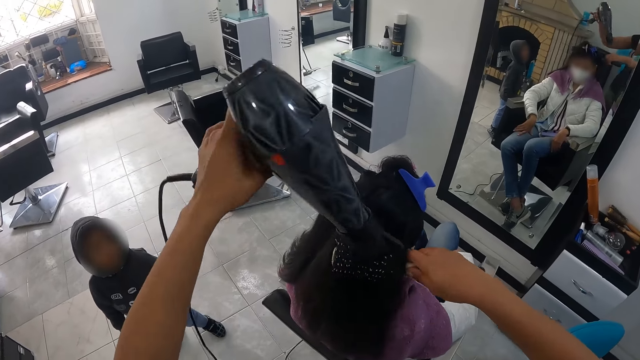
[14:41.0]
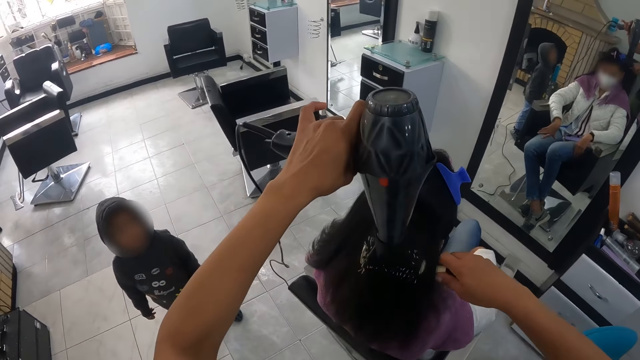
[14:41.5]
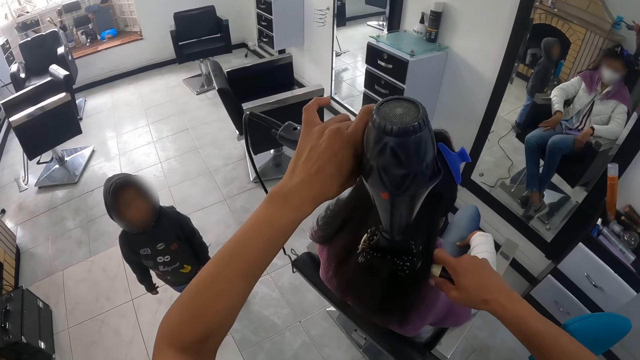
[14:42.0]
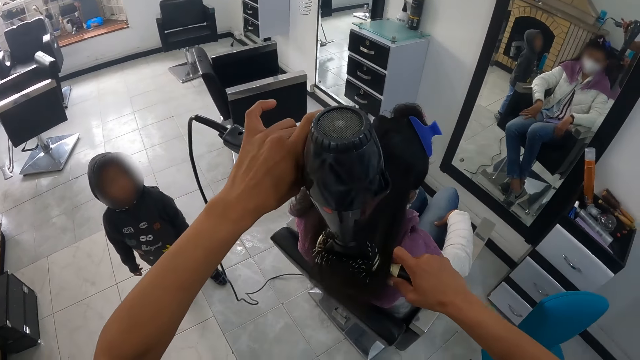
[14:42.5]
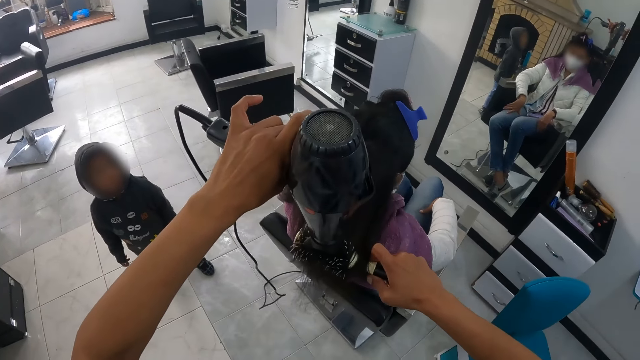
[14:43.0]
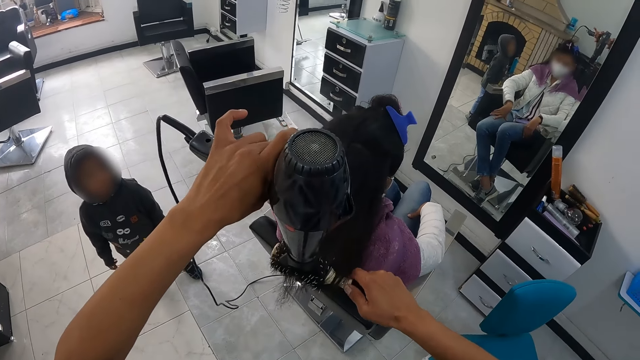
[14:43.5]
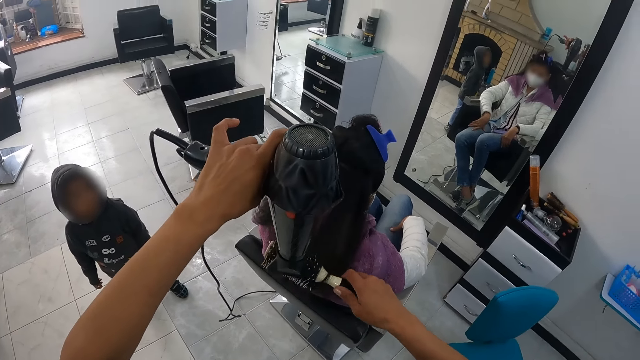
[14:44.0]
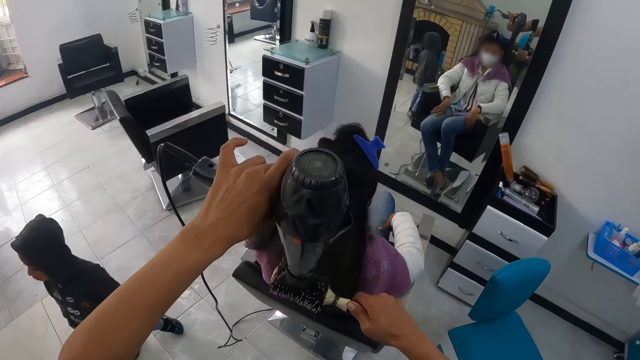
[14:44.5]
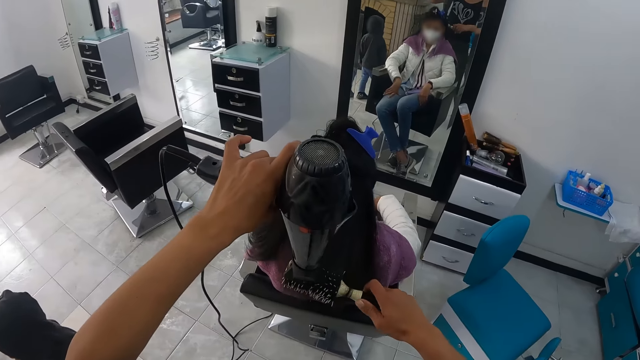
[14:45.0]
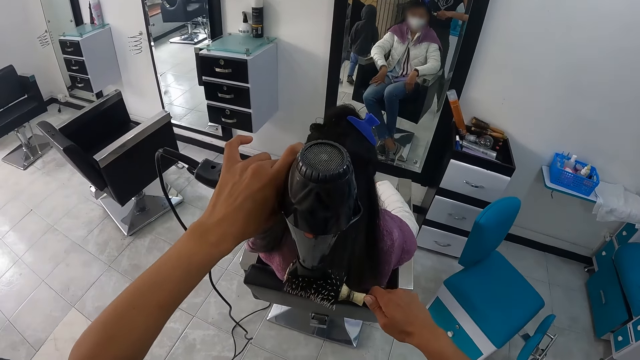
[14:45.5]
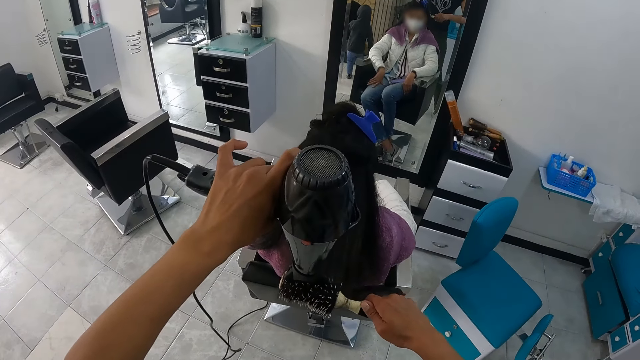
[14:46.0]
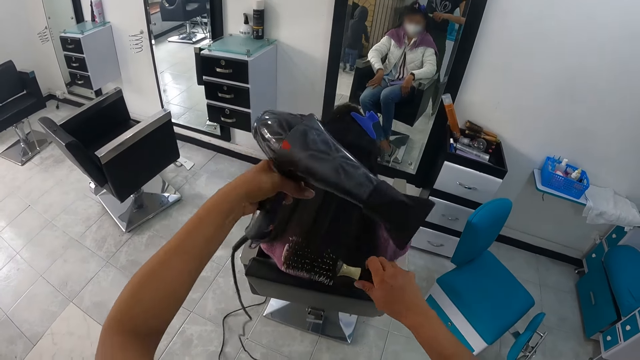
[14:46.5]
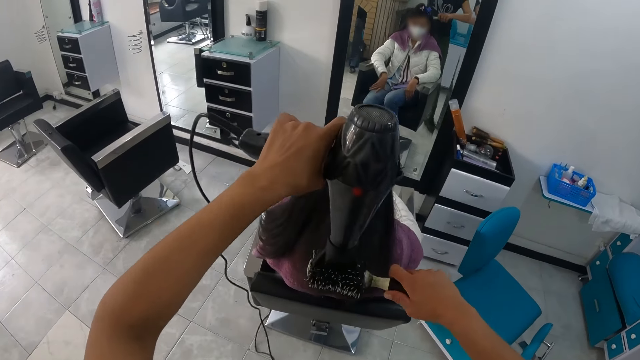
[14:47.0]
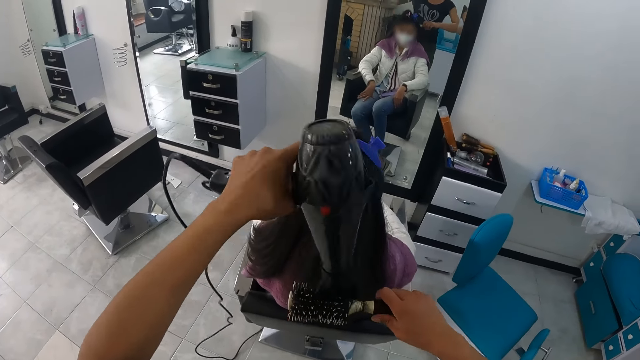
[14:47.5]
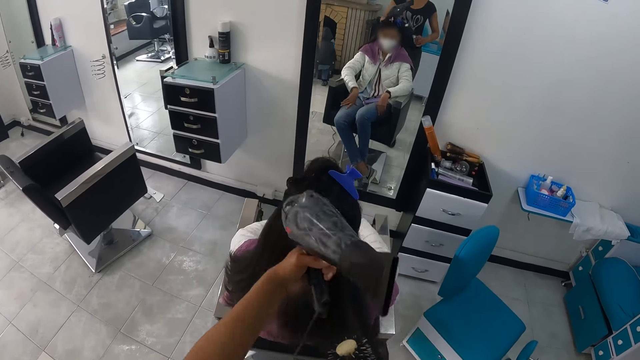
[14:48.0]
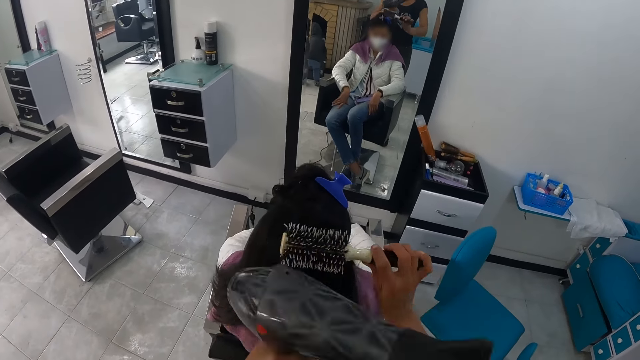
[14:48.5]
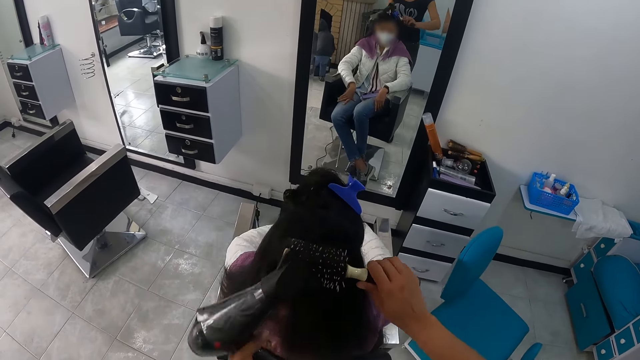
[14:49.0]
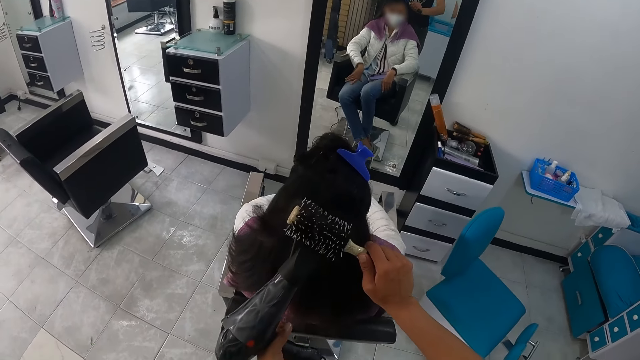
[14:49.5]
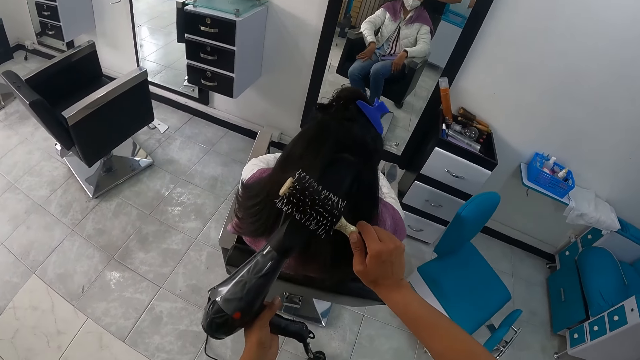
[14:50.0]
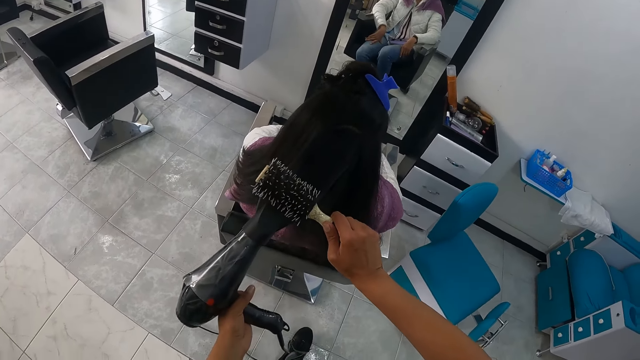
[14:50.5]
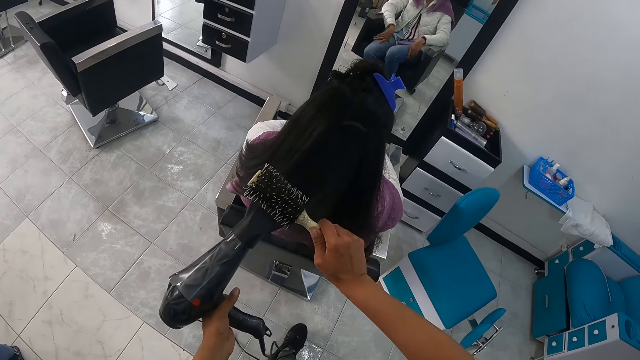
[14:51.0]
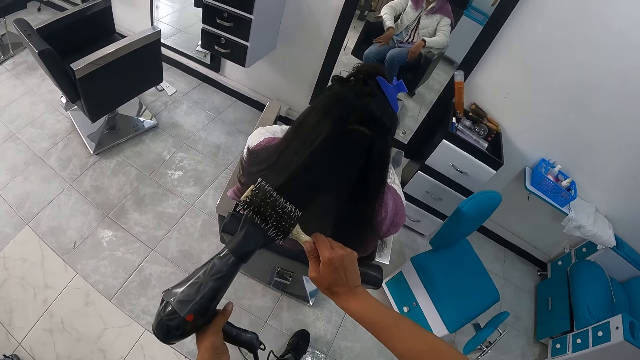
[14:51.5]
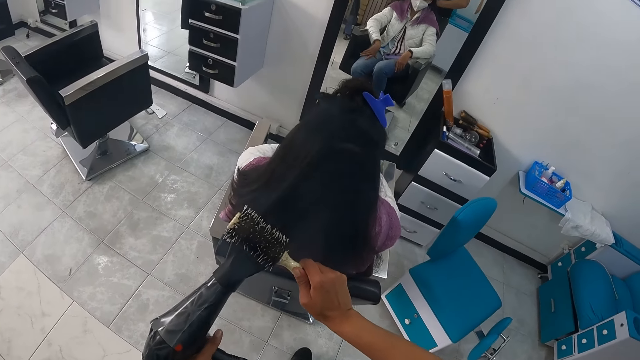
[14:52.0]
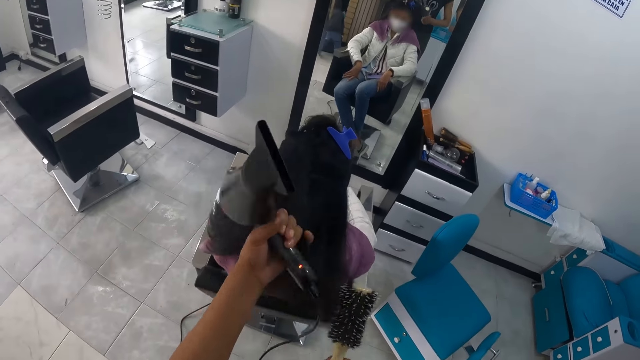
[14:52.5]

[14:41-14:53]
The camera wearer twists hair with a brush. The baby walks away from the camera wearer. The camera wearer dries the woman's hair with the hair dryer or blow dryer in her left hand and straightens the woman's hair with the hair brush in her right hand. She twists hair with the brush. She blows hair with the blow dryer.

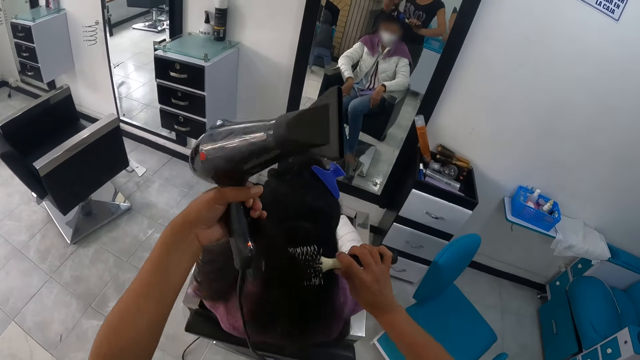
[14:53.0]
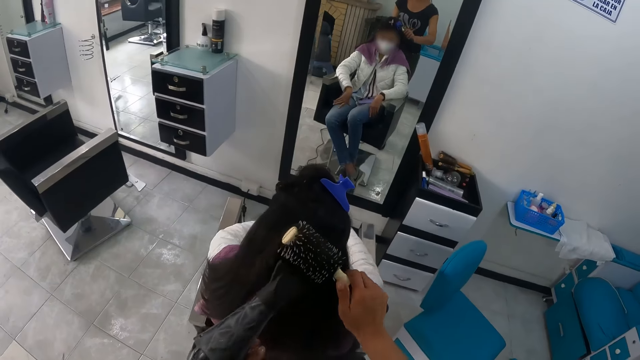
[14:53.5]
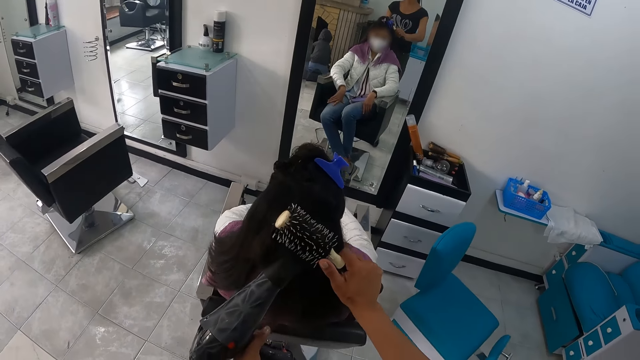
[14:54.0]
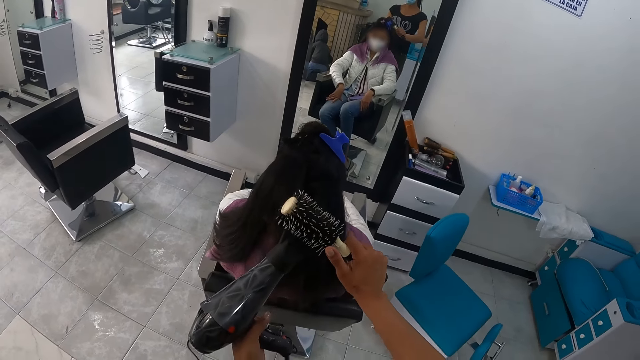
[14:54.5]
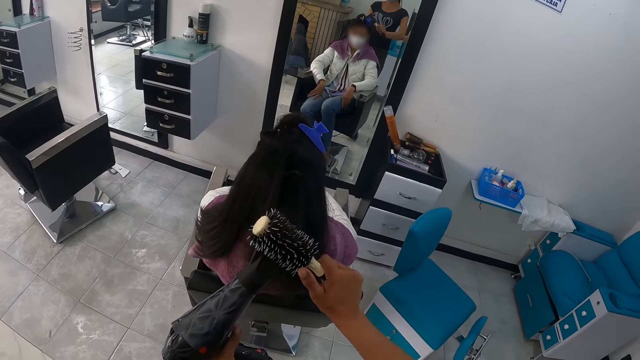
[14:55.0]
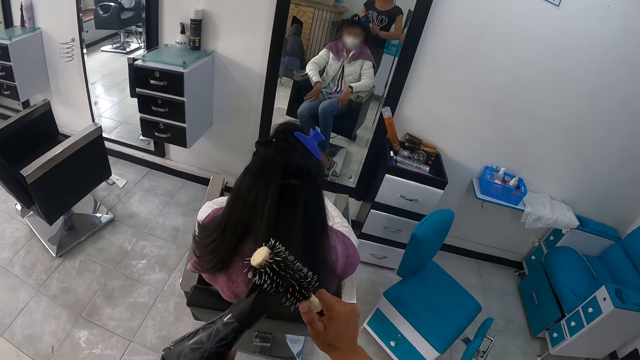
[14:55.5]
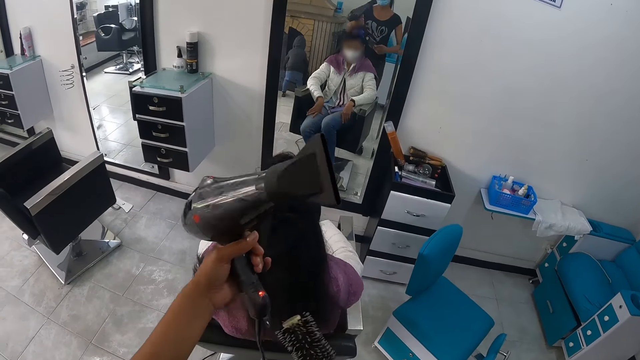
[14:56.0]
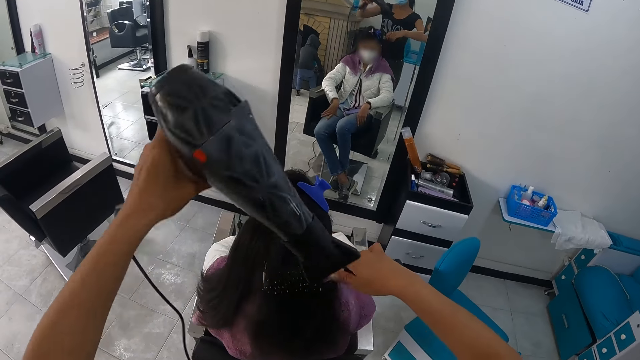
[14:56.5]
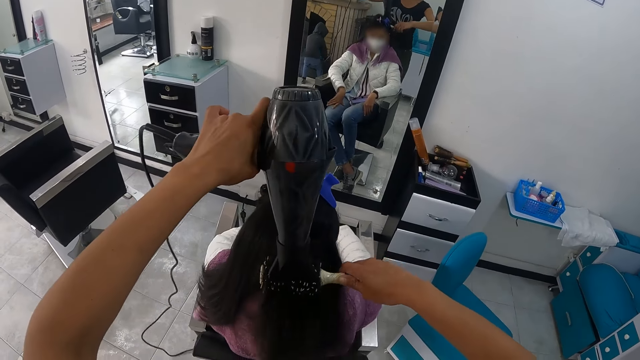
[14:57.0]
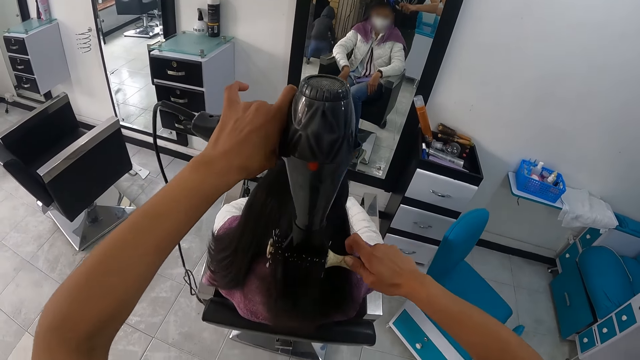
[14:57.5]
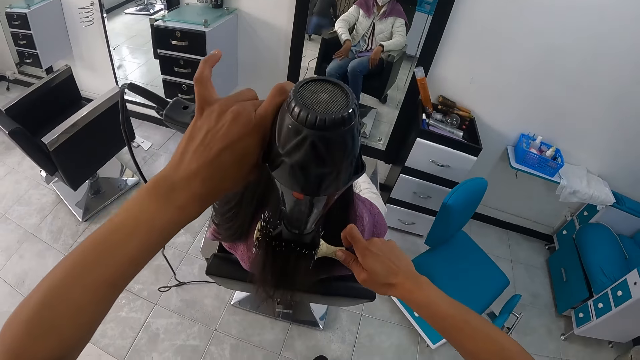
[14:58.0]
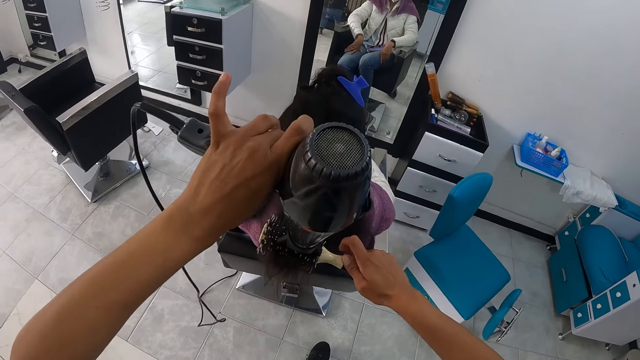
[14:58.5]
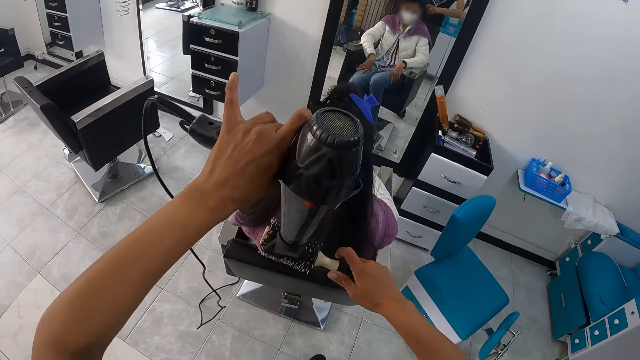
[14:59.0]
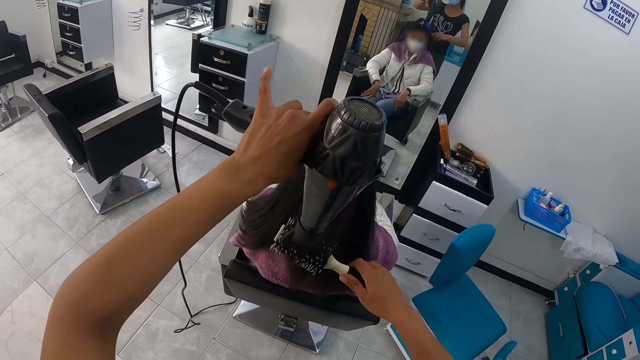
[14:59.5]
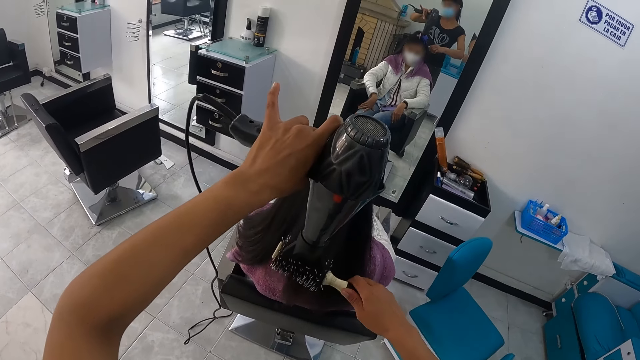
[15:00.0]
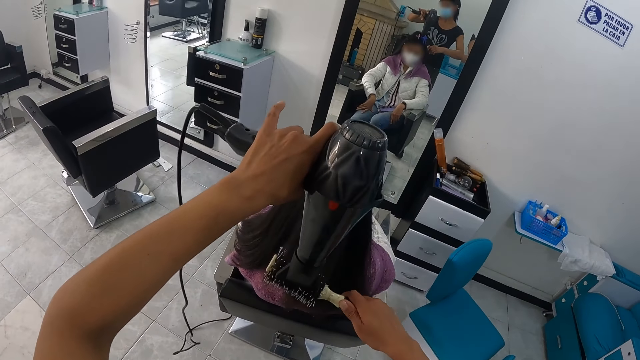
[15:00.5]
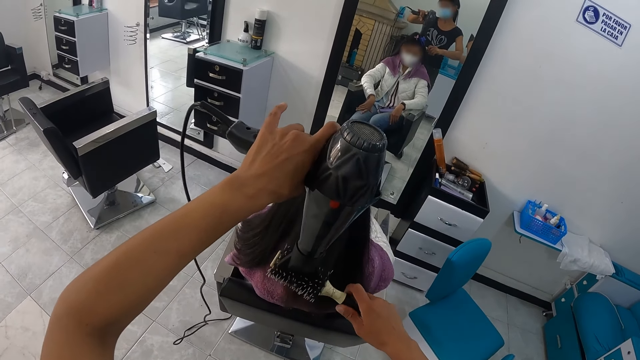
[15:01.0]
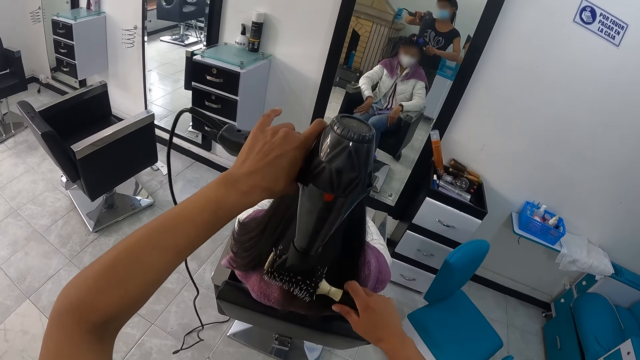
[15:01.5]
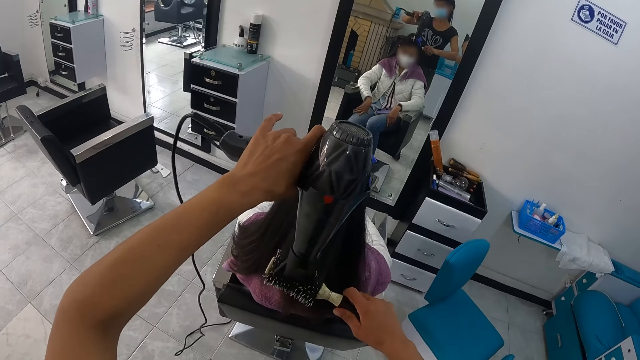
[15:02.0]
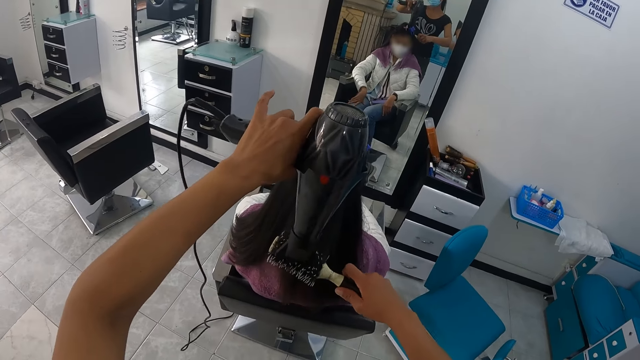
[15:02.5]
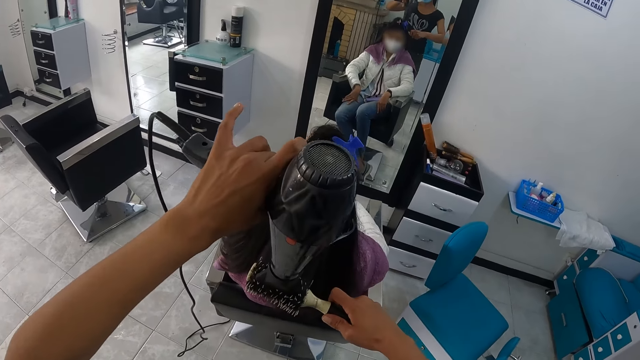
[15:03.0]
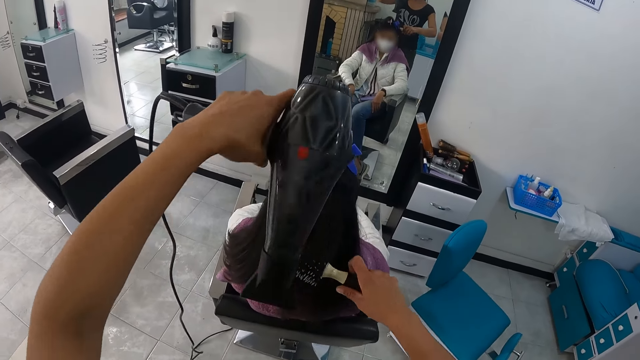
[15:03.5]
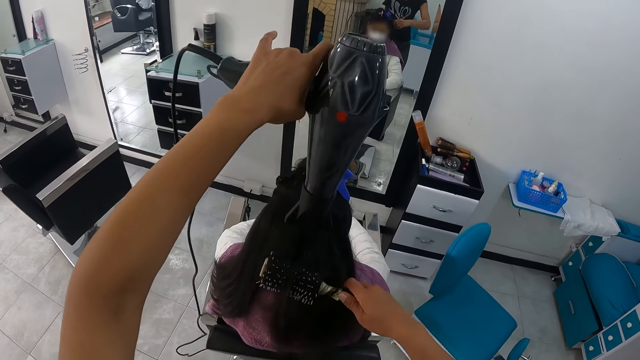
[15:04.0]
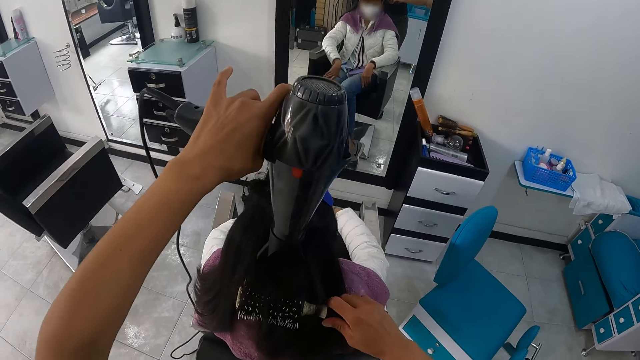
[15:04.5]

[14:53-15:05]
The camera wearer twists hair with a brush. They blow hair with a blow dryer. They twist hair with the brush. They blow hair with the blow dryer.
